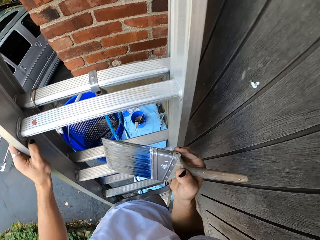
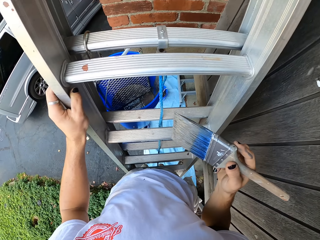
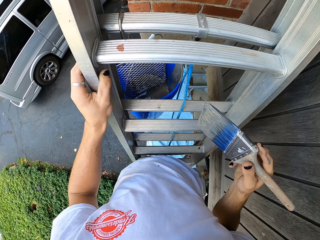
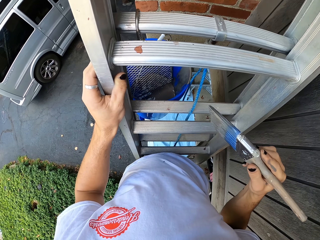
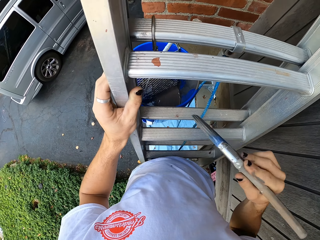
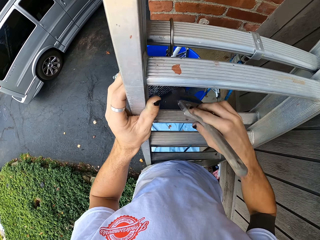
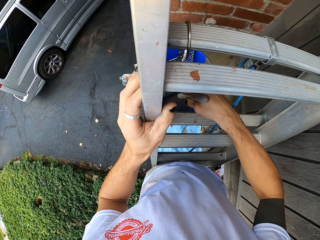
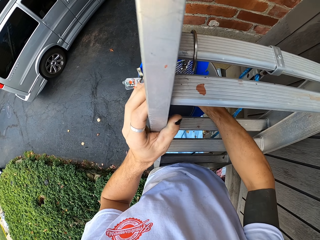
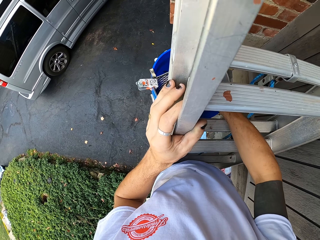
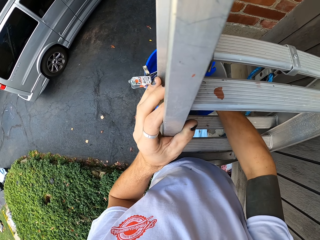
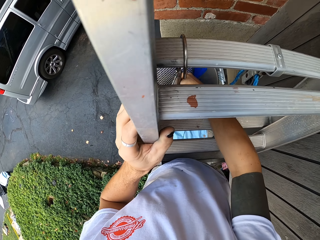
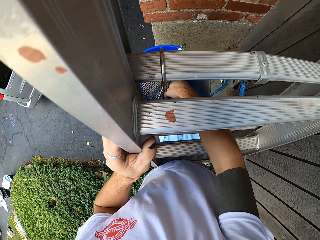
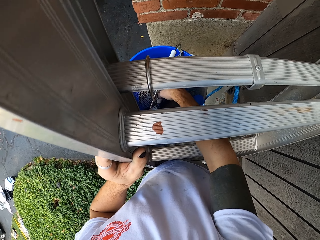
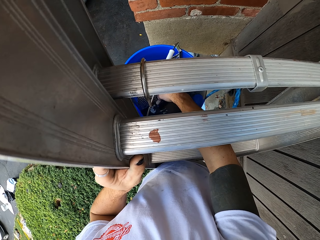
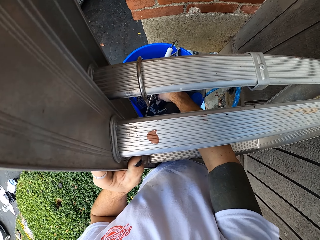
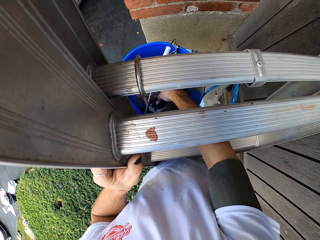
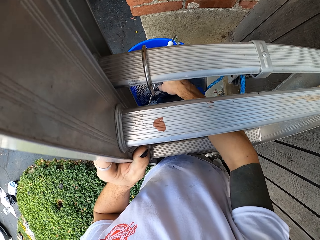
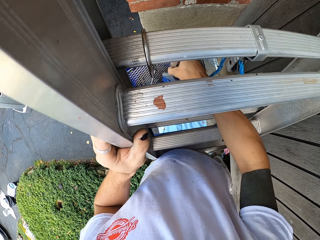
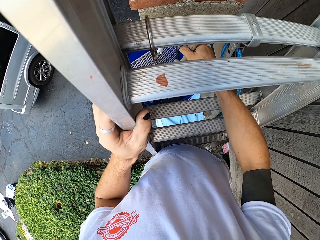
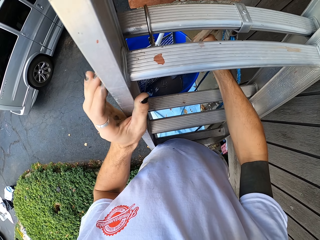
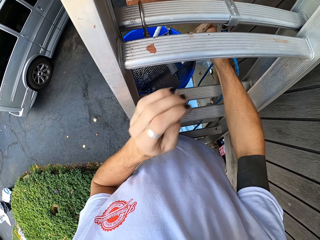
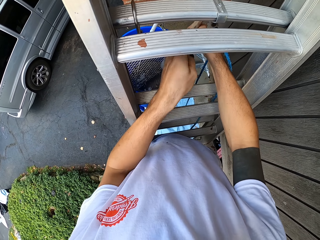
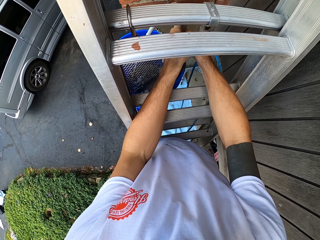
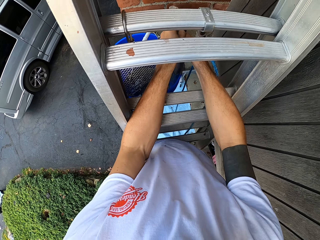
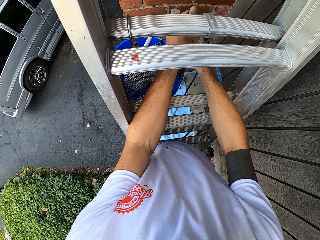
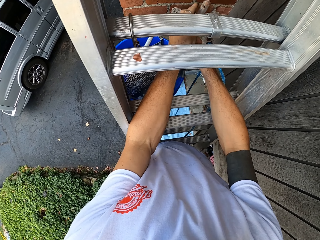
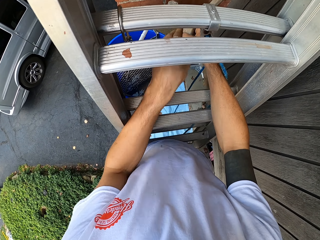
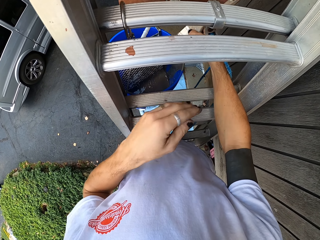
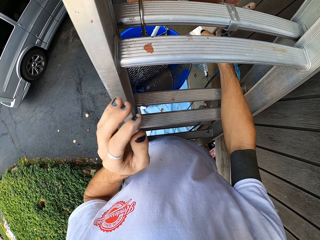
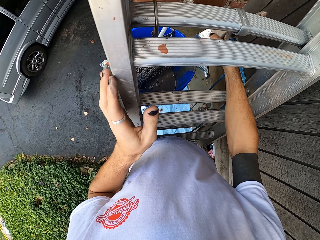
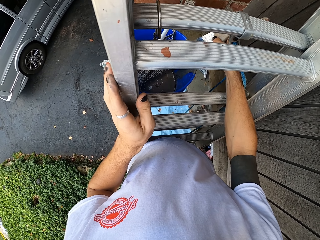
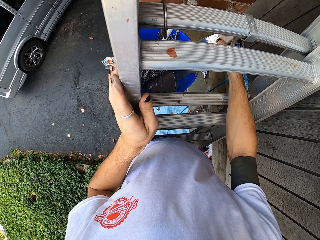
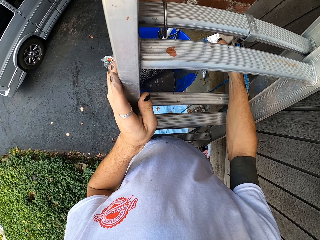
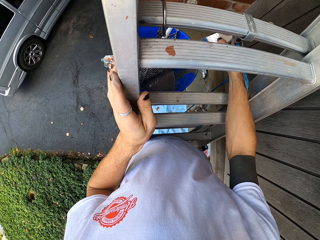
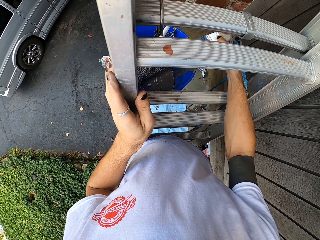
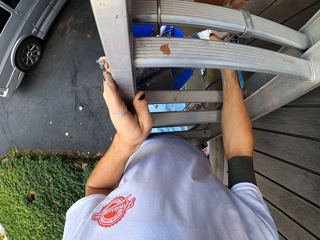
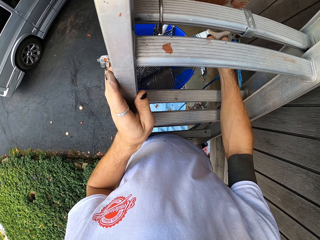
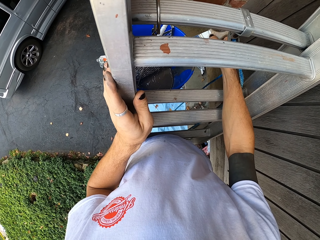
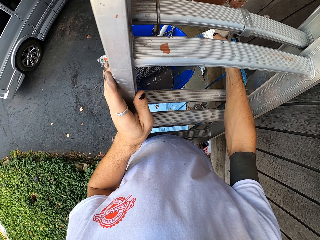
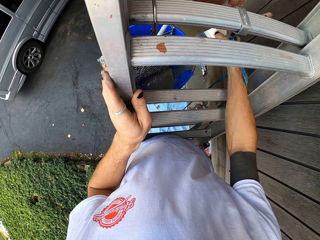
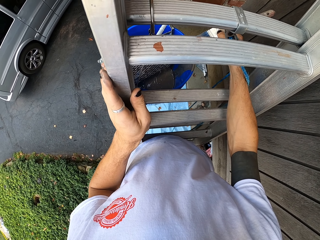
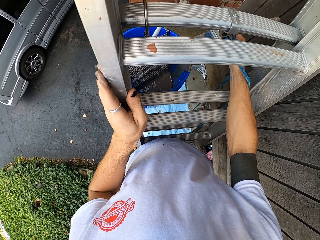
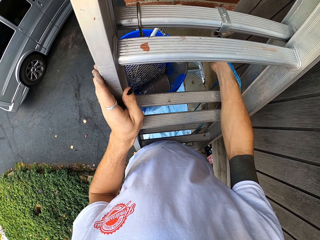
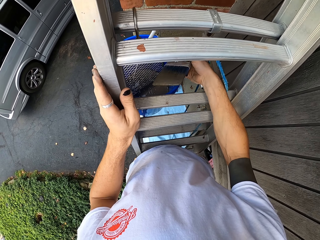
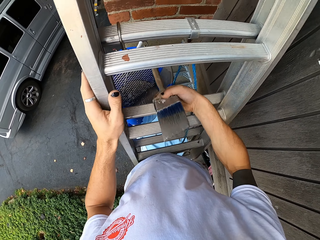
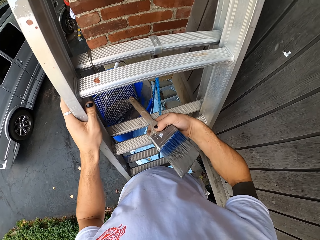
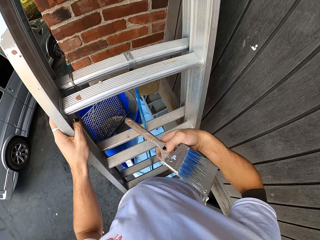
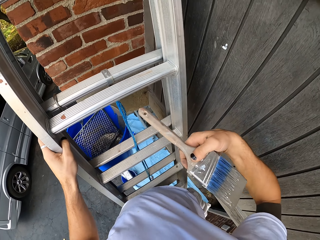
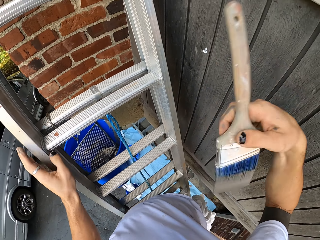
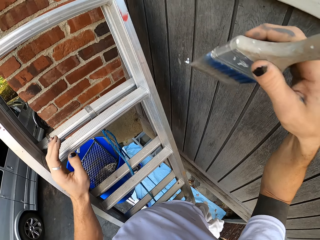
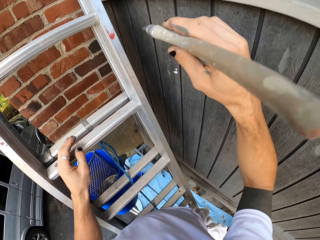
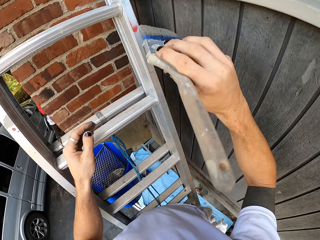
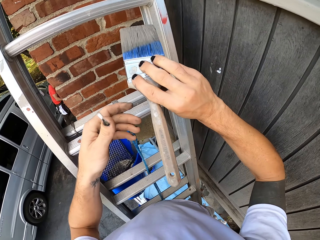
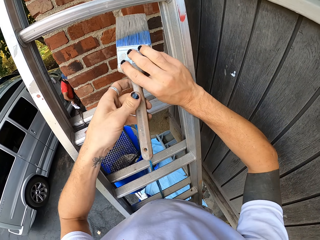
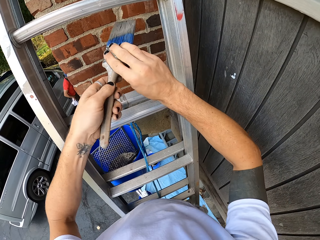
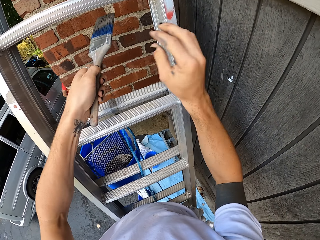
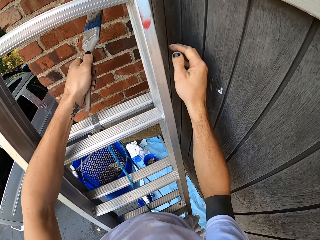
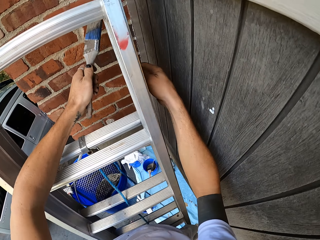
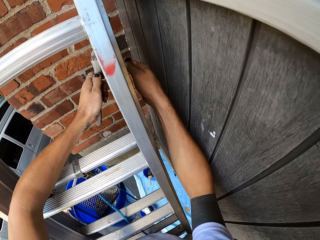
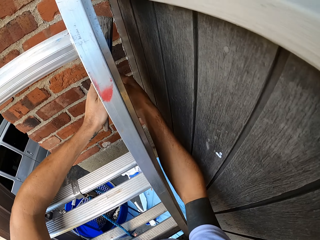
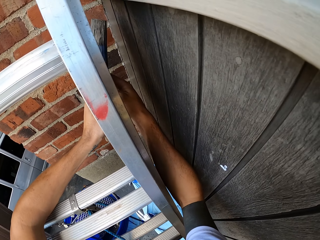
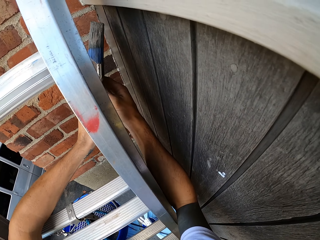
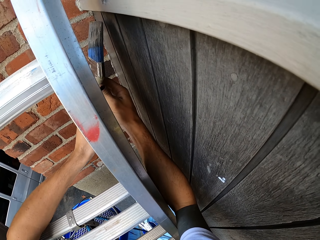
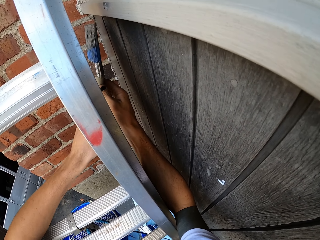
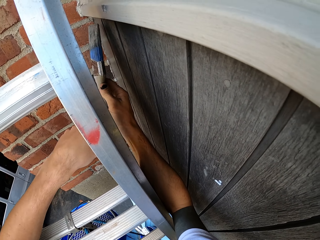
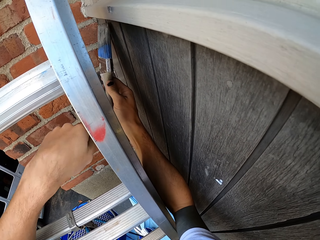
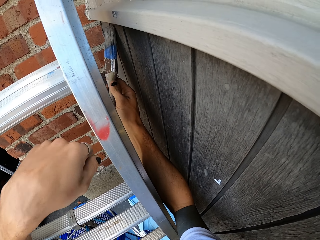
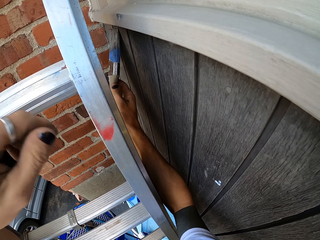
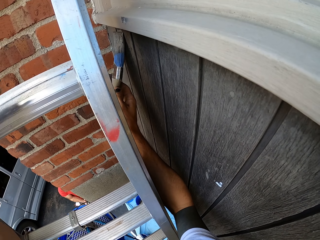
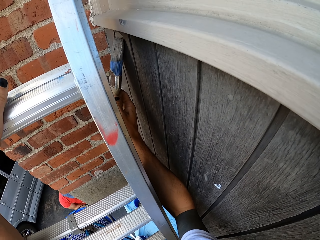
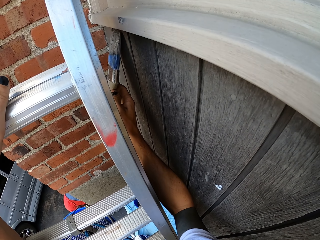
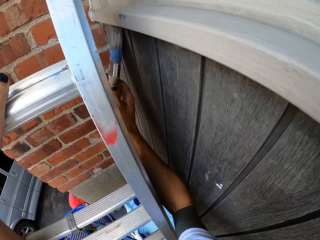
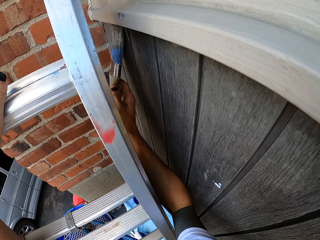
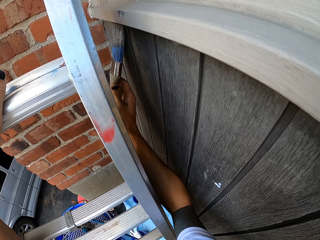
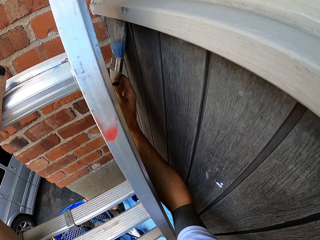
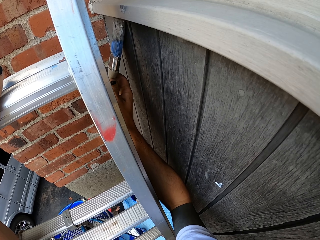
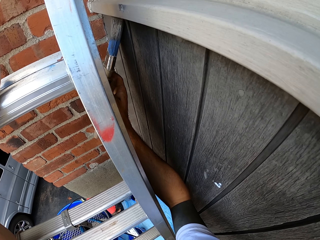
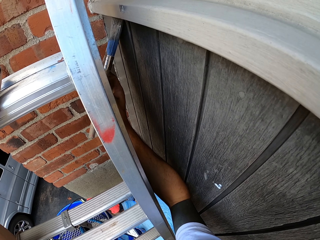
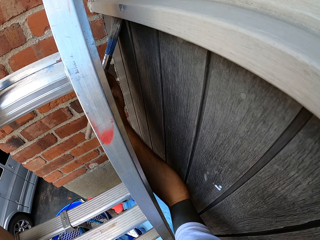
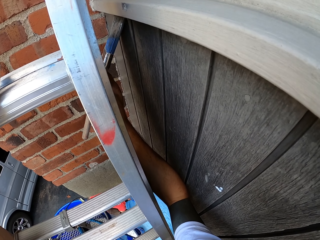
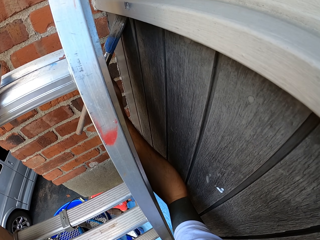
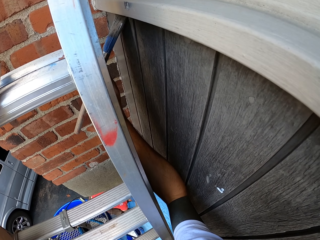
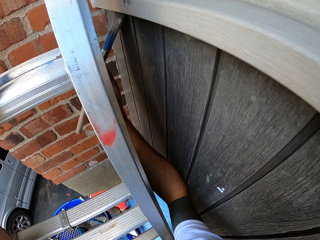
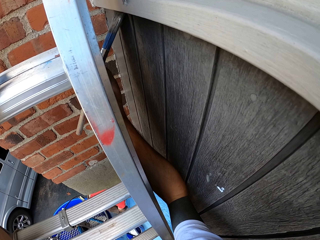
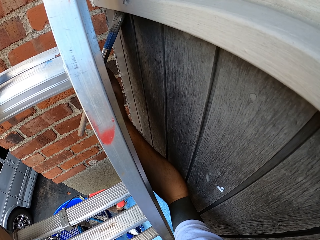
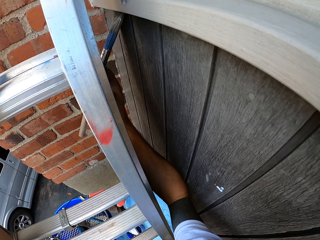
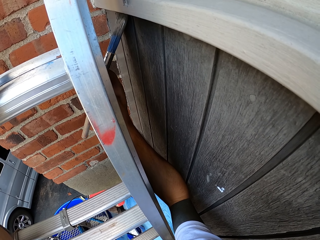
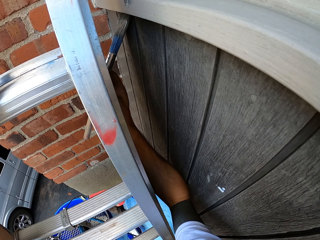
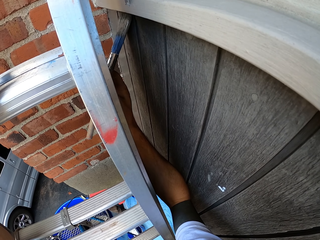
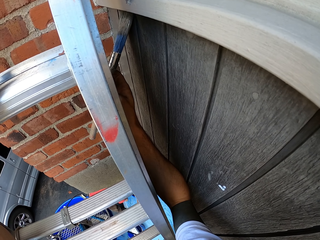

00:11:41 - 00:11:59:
The camera wearer dips the brush in the paints in the bucket. They paint the wall with a painting brush.

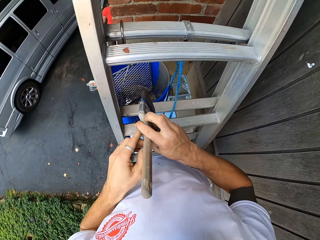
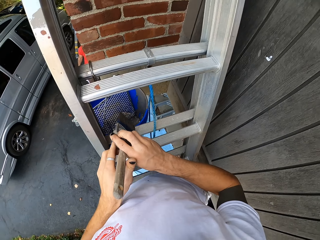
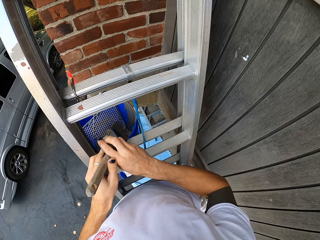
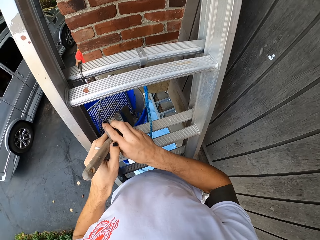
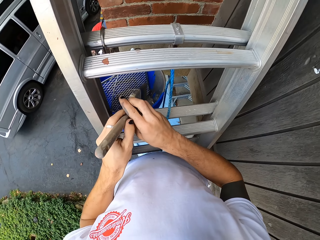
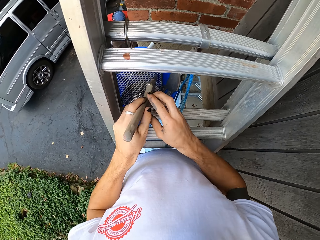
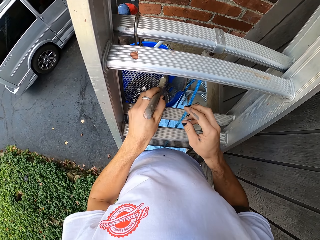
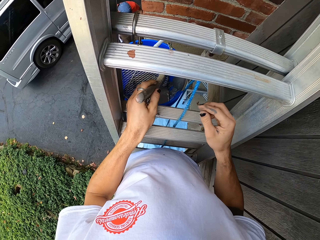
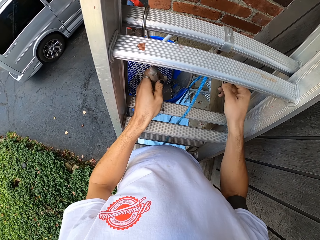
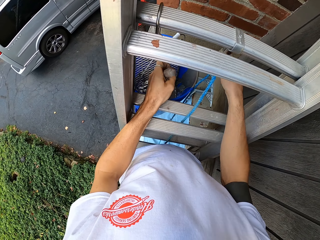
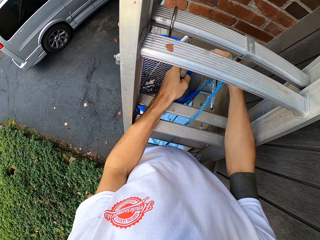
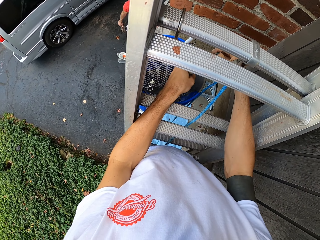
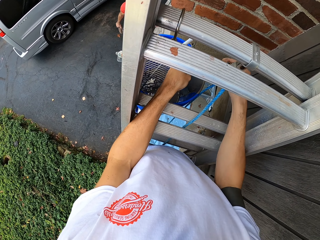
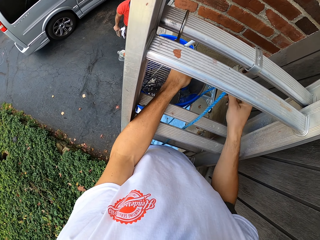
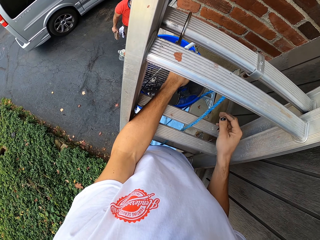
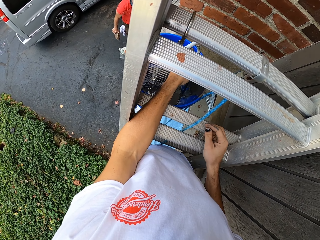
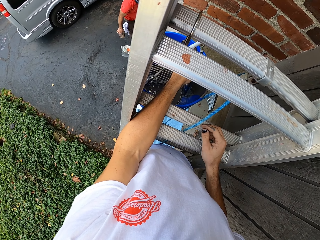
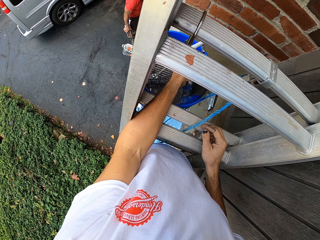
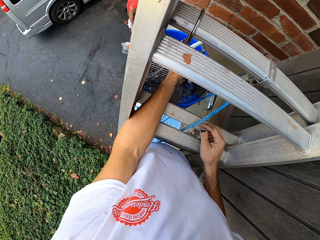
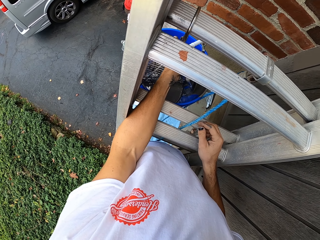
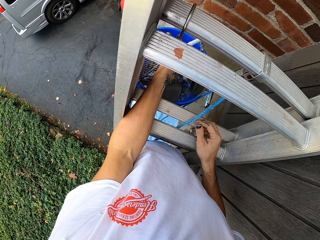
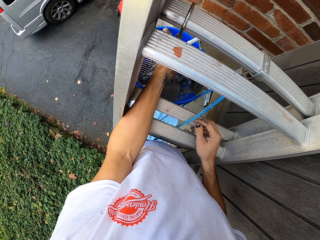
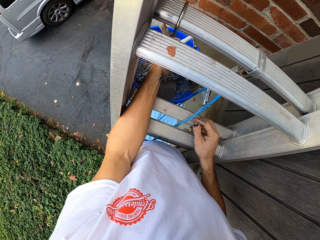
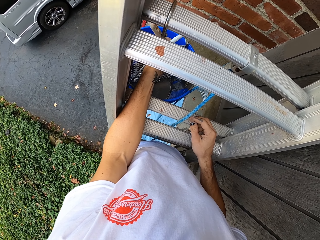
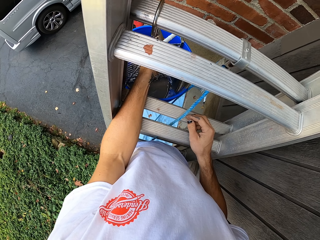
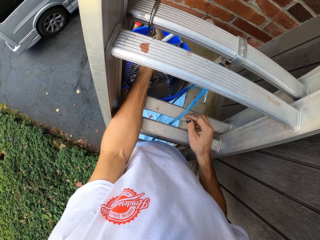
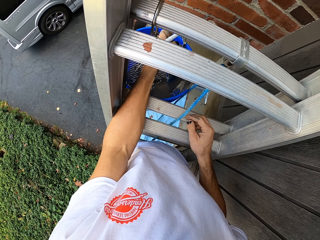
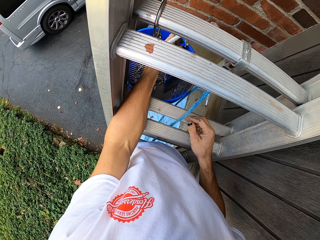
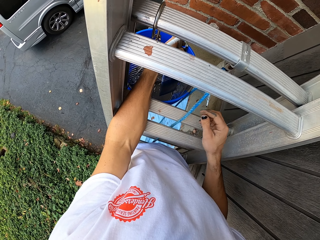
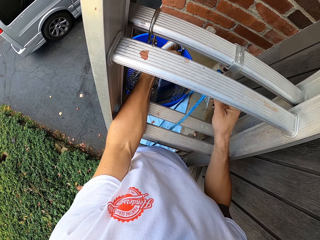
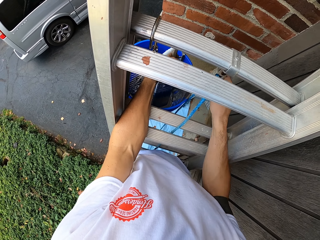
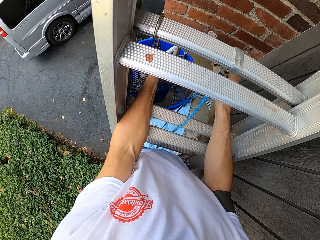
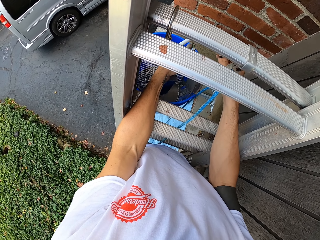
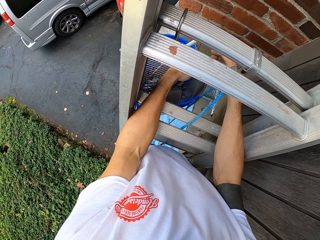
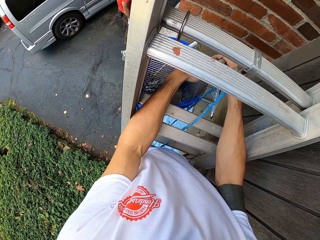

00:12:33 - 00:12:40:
The camera wearer dips the brush in the paints in the bucket.
